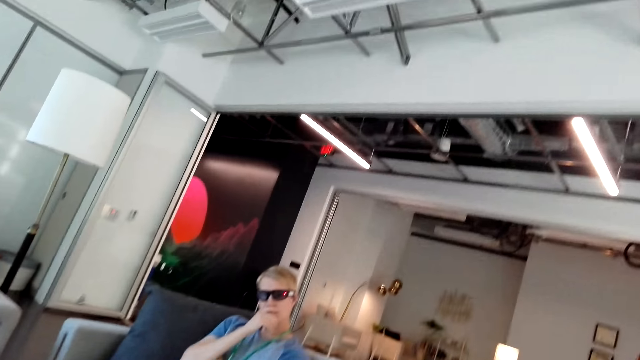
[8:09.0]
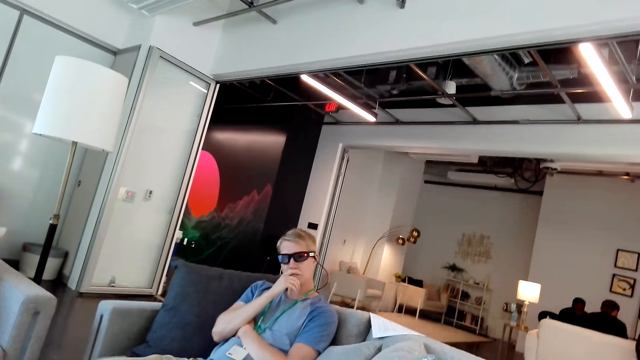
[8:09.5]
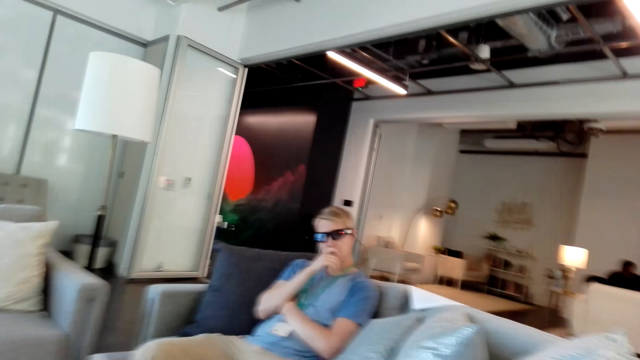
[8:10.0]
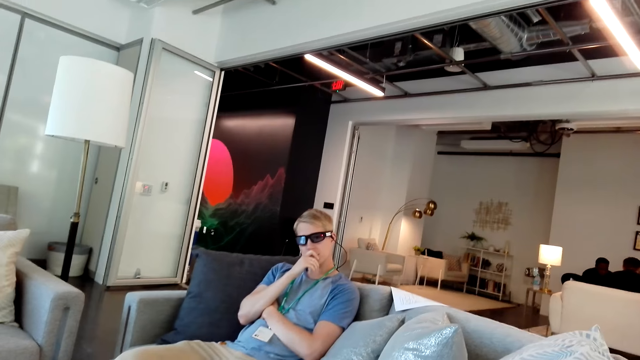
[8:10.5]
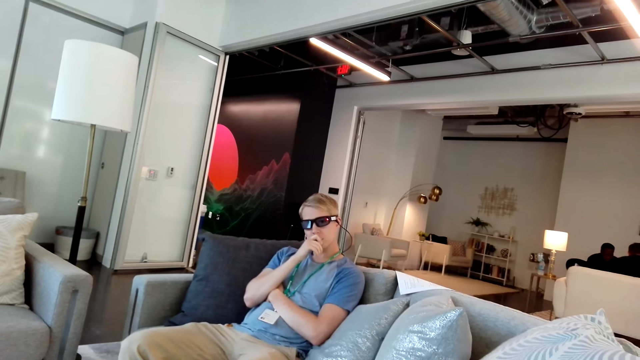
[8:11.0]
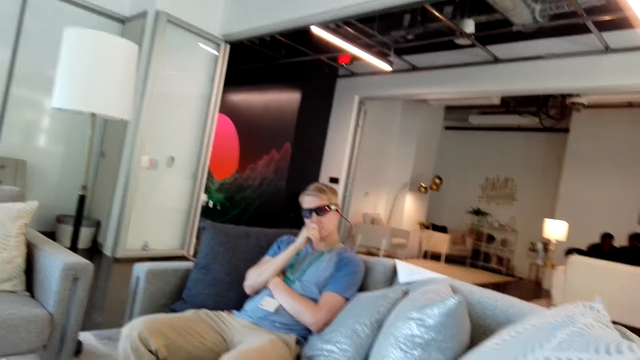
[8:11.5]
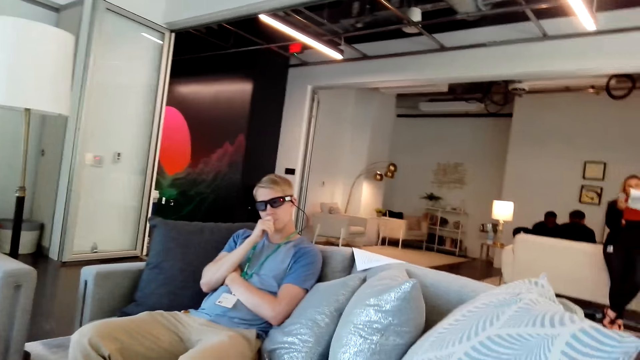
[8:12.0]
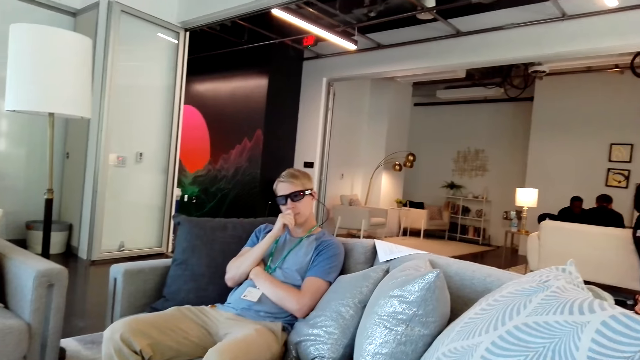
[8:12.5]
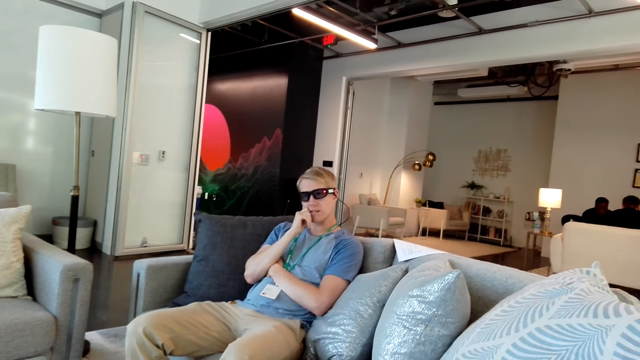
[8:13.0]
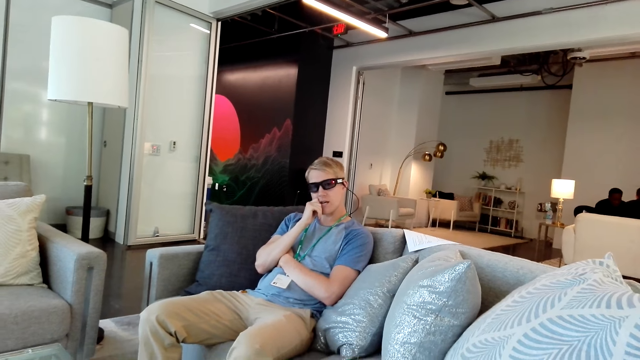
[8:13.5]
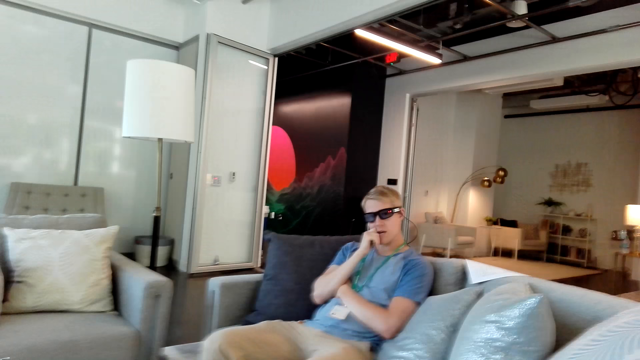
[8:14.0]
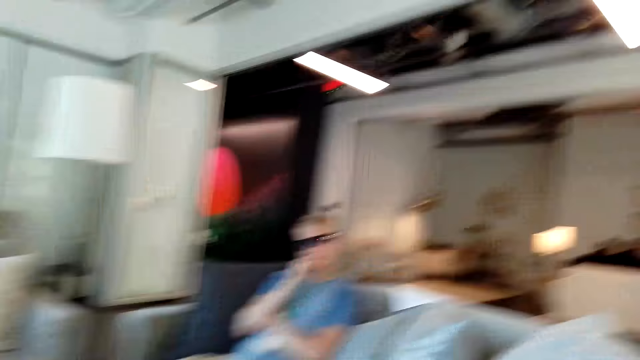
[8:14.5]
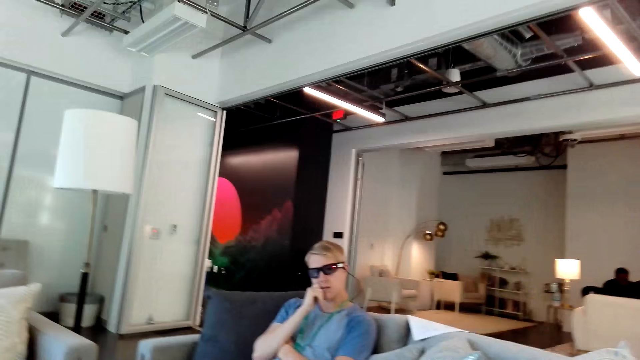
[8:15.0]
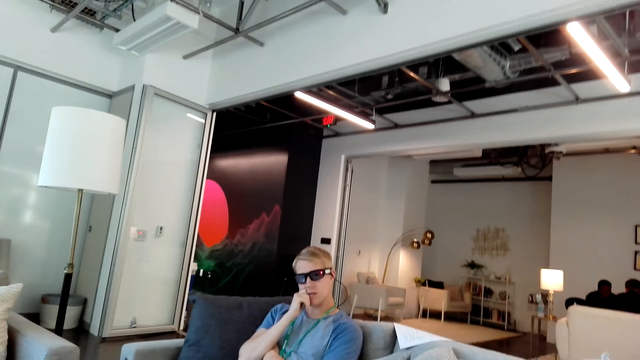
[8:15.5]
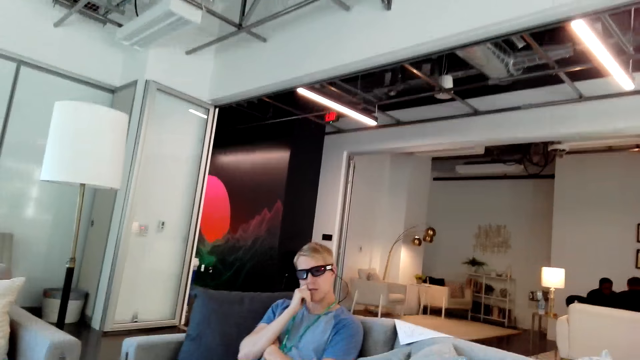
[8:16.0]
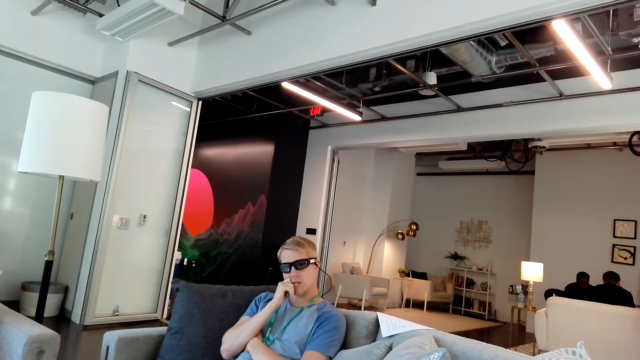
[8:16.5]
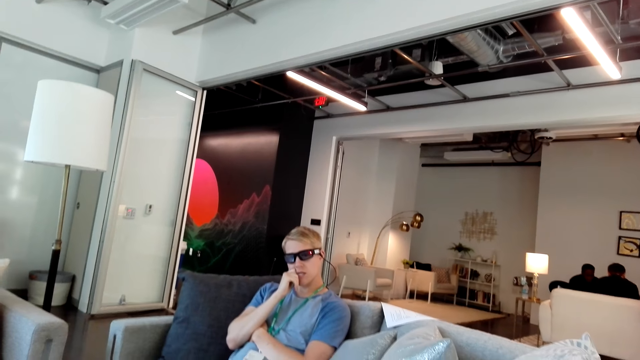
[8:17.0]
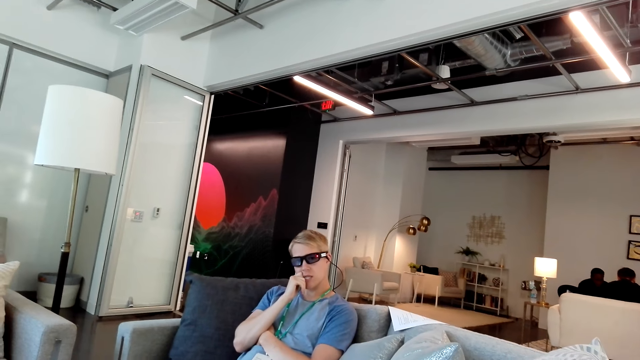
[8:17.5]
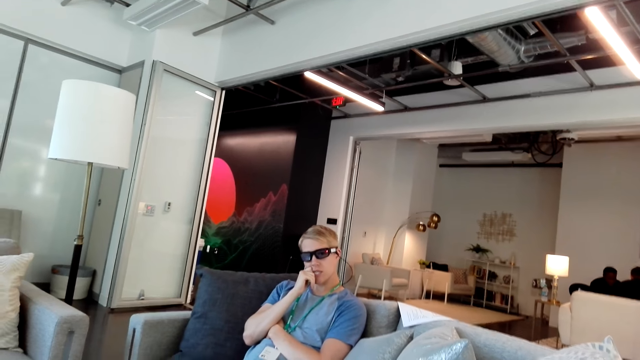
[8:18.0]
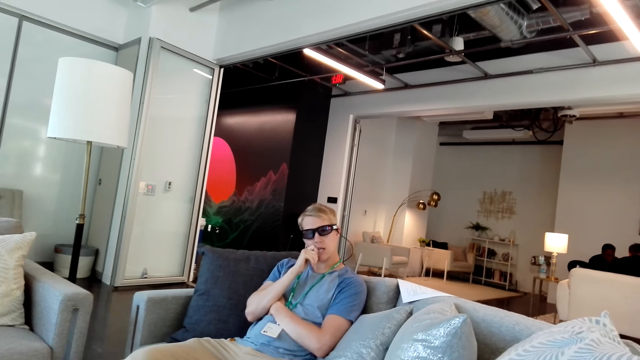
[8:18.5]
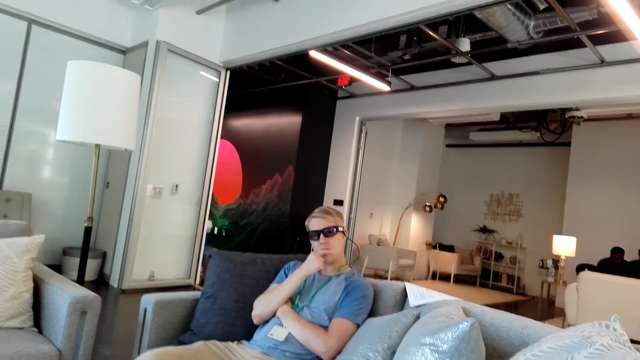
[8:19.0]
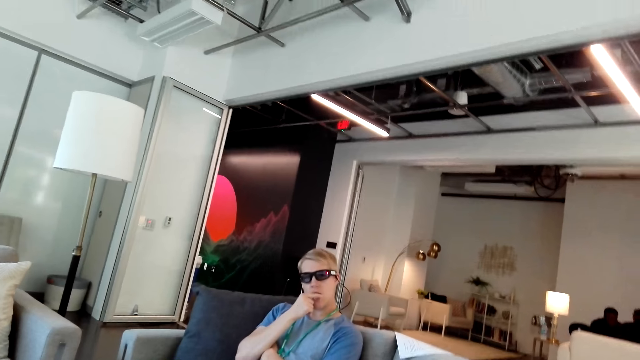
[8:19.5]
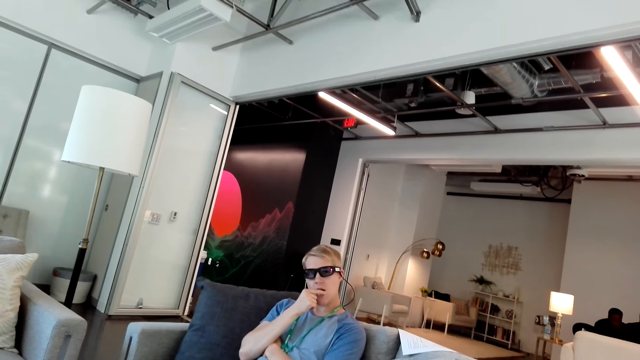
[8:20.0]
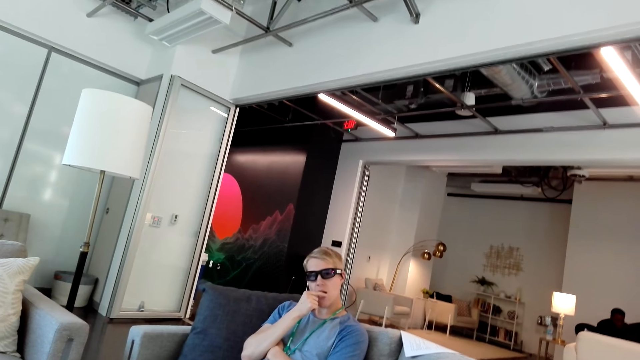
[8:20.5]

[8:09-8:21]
The camera wearer talks to a man. The man touches his face.

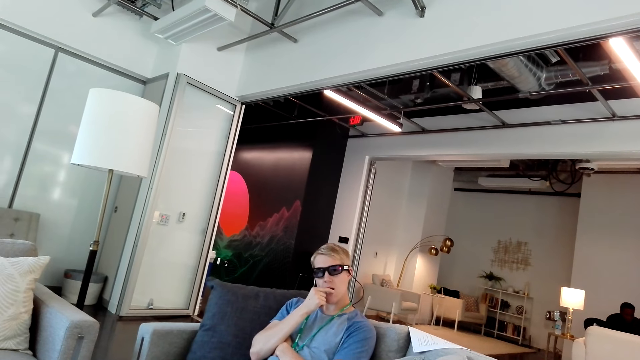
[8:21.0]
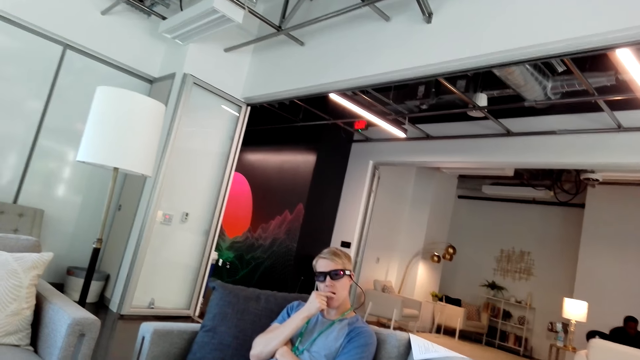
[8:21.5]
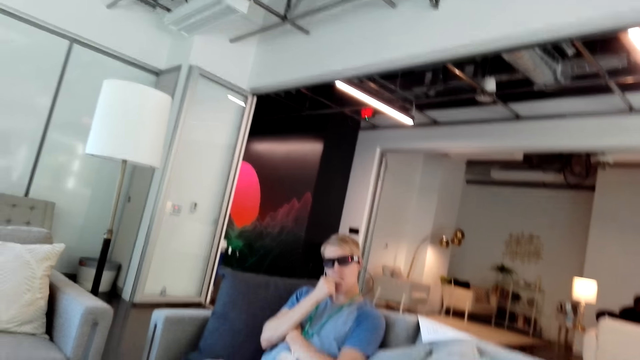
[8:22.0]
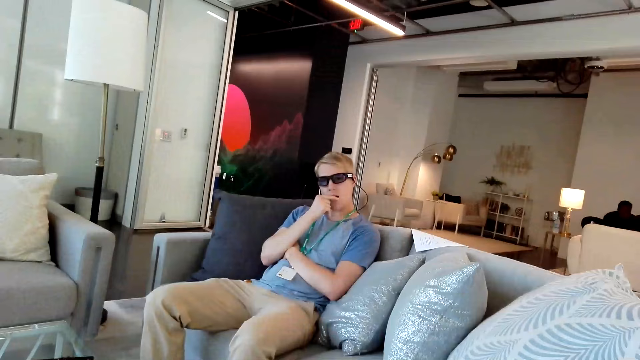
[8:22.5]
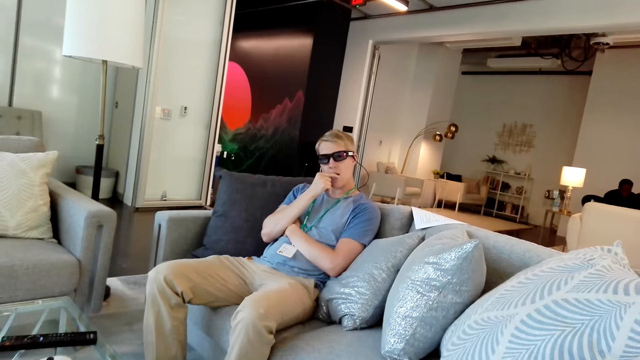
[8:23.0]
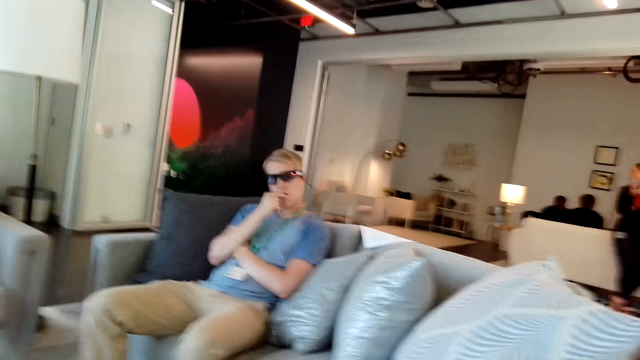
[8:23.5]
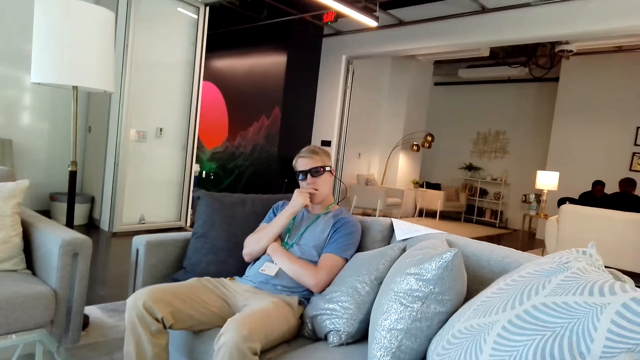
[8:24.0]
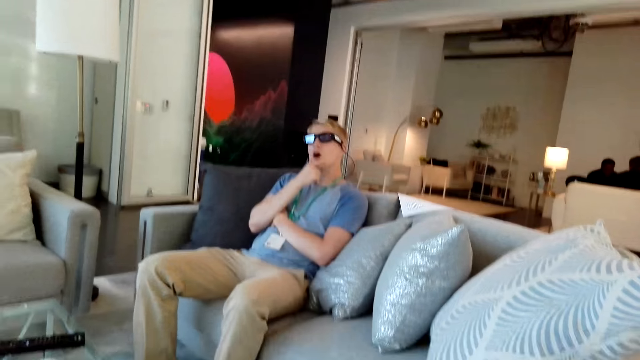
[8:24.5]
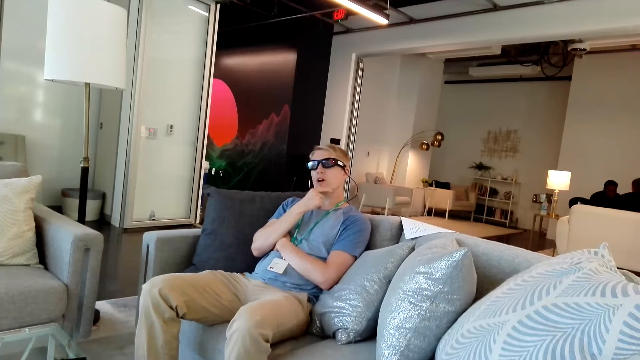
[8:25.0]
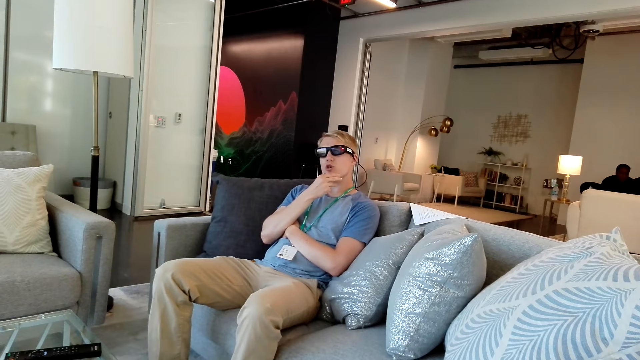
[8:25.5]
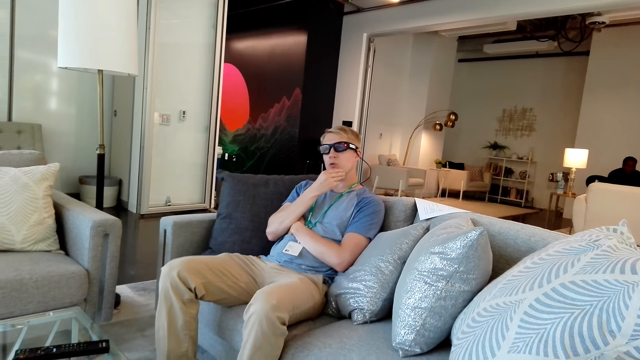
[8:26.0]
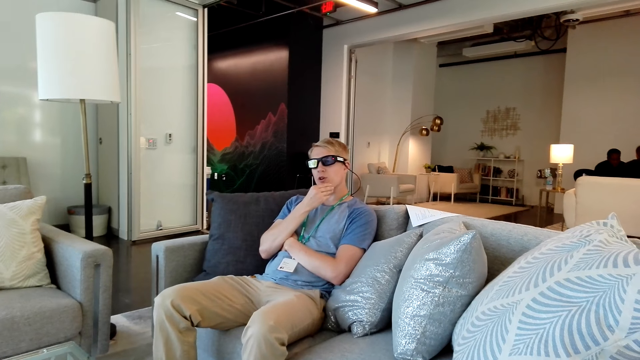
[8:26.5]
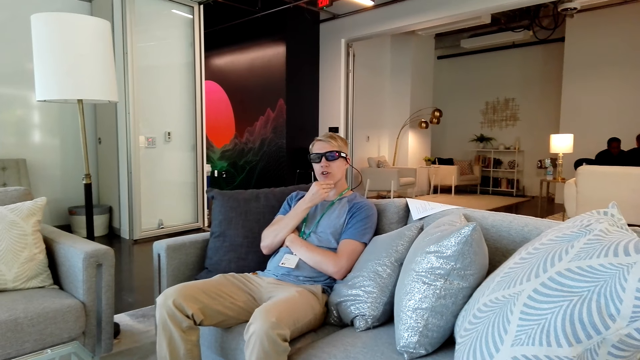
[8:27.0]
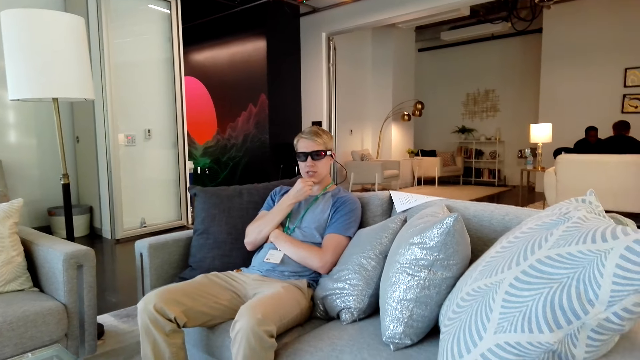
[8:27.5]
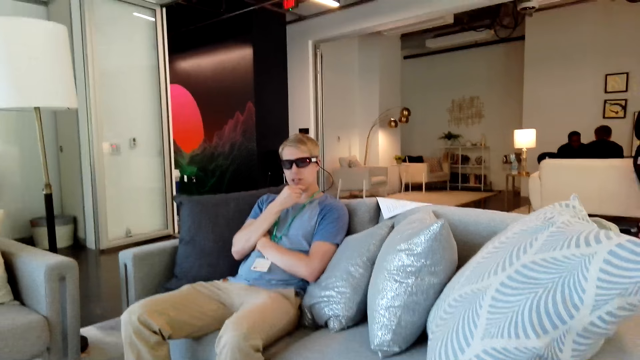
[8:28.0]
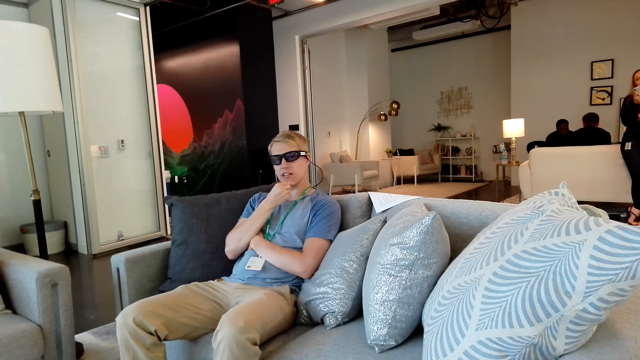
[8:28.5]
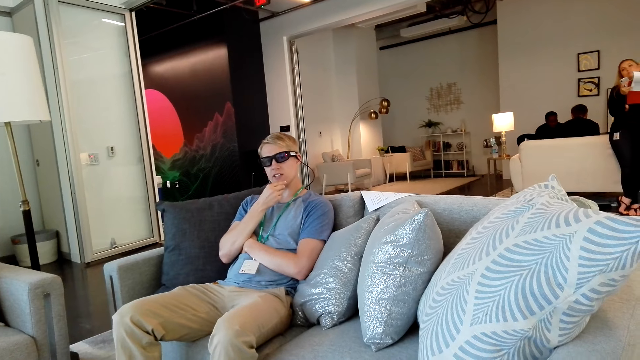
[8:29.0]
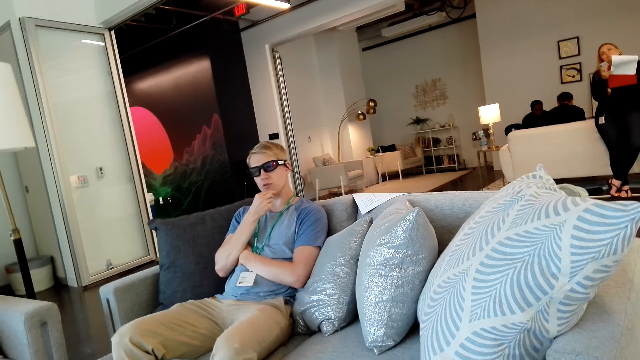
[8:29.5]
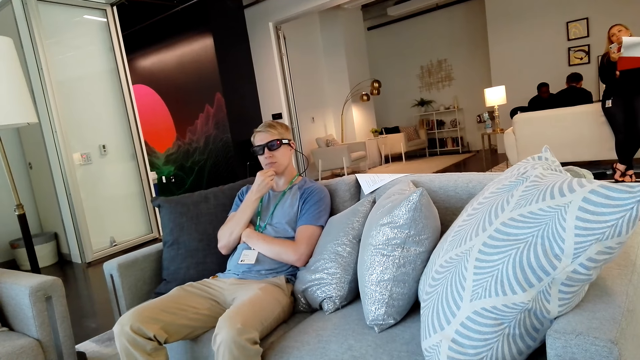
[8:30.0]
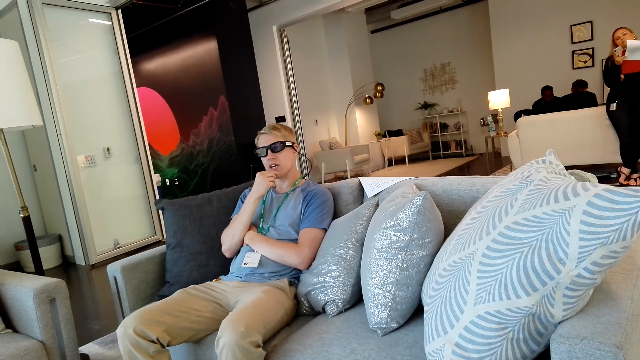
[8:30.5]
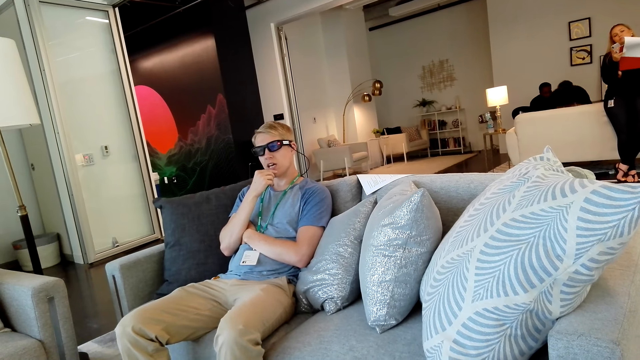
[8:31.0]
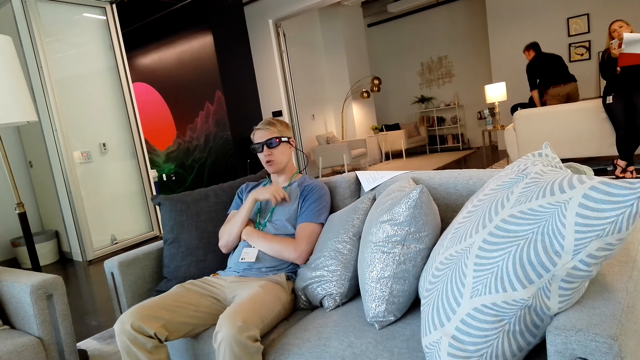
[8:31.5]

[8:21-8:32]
A man touches his chin and shakes his legs.
